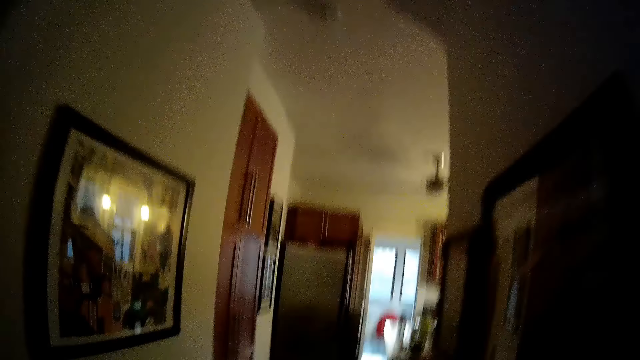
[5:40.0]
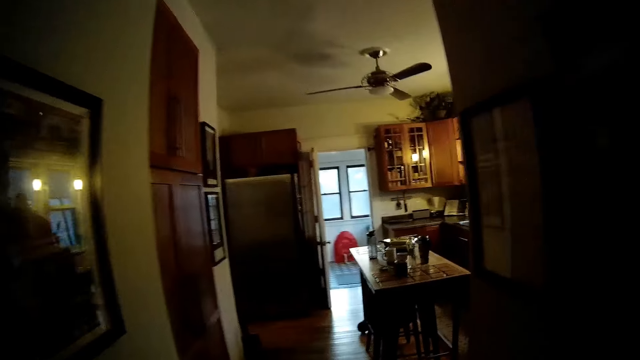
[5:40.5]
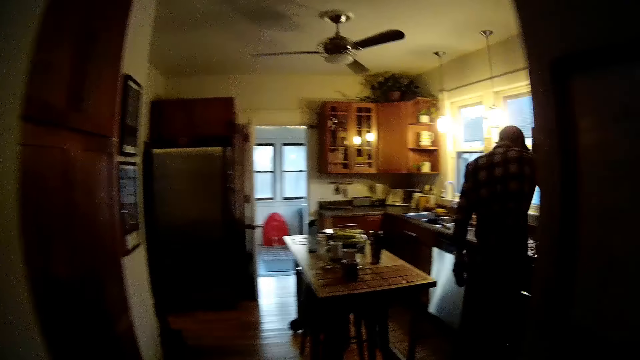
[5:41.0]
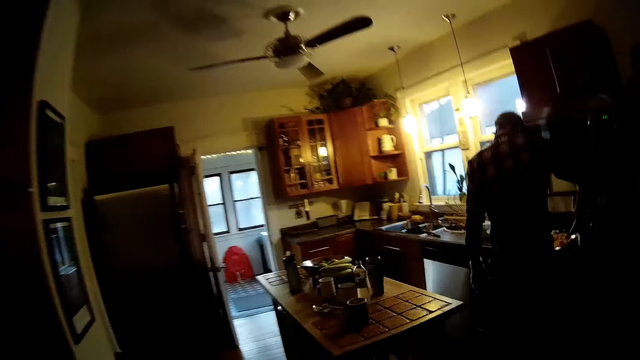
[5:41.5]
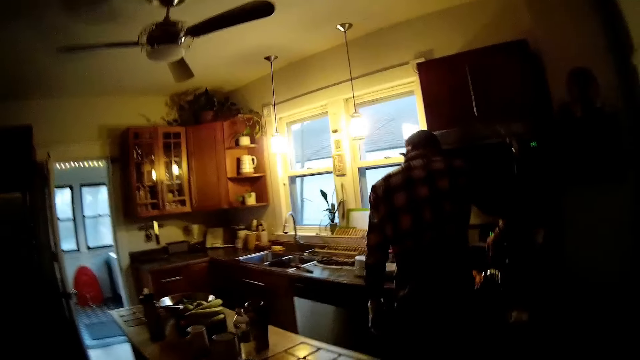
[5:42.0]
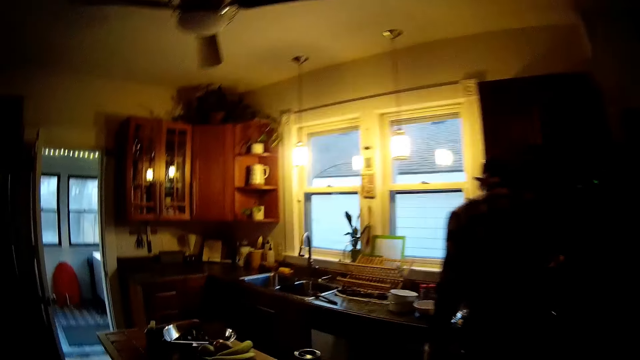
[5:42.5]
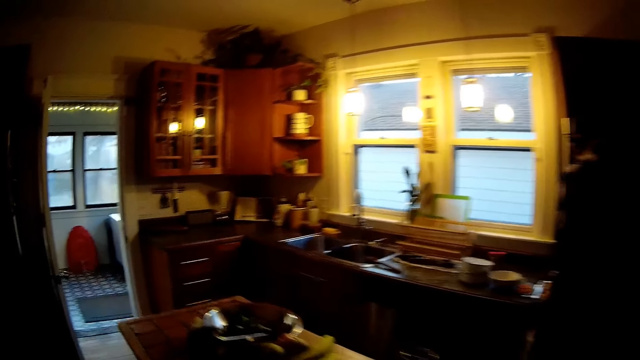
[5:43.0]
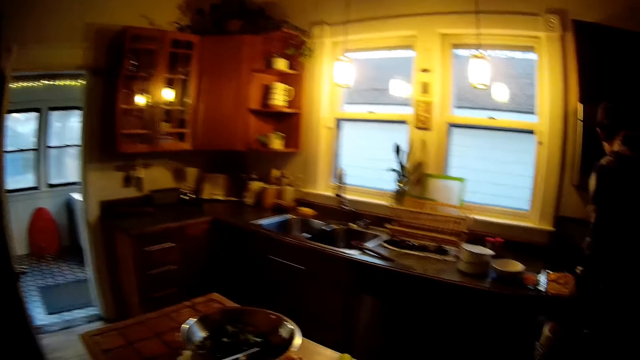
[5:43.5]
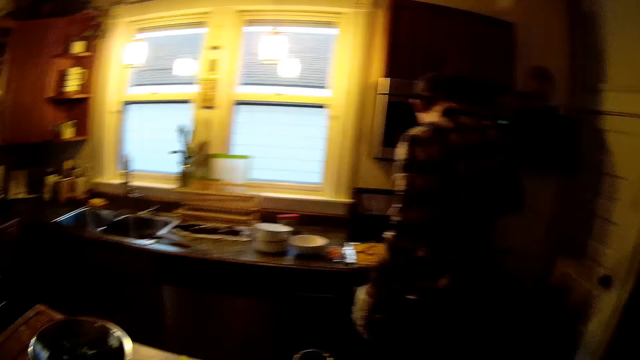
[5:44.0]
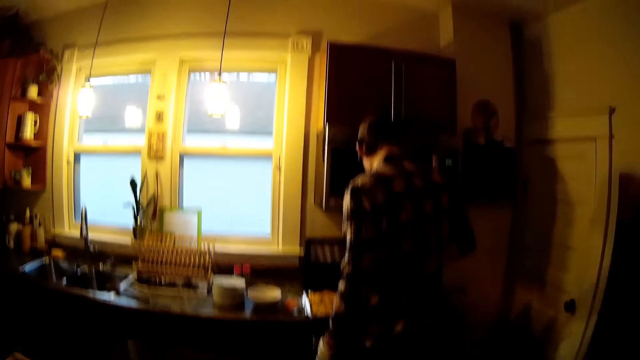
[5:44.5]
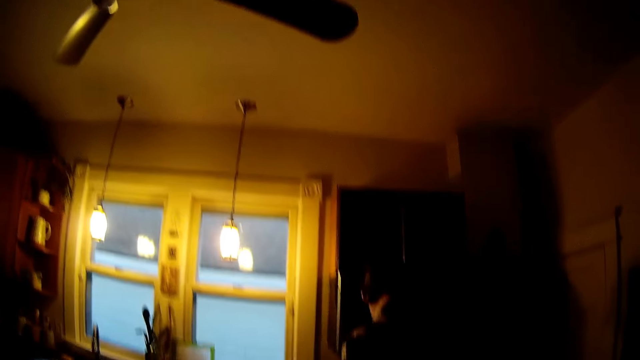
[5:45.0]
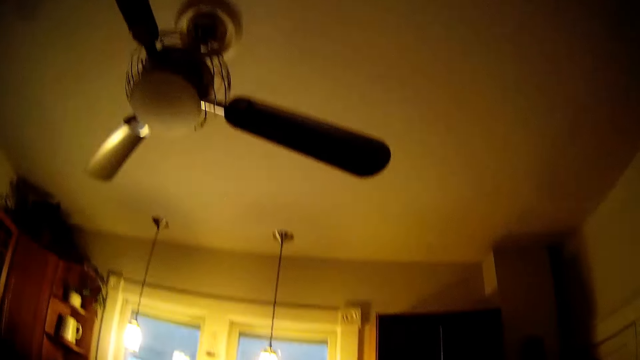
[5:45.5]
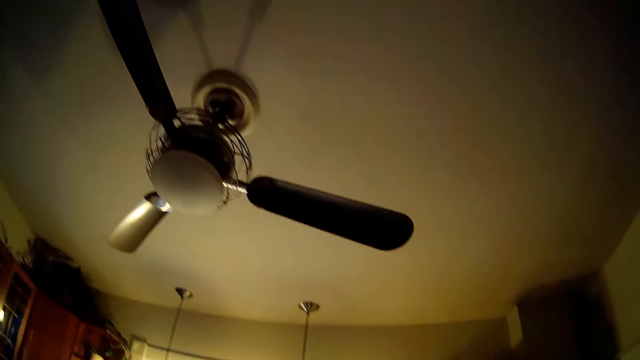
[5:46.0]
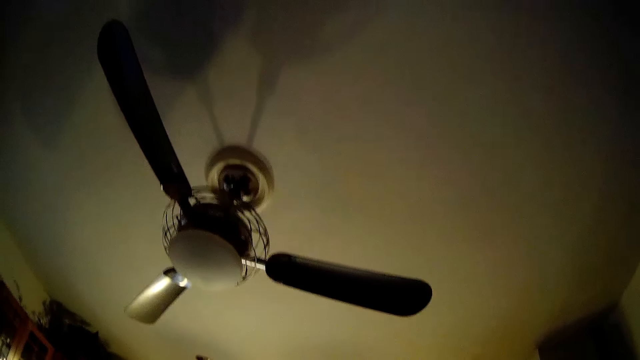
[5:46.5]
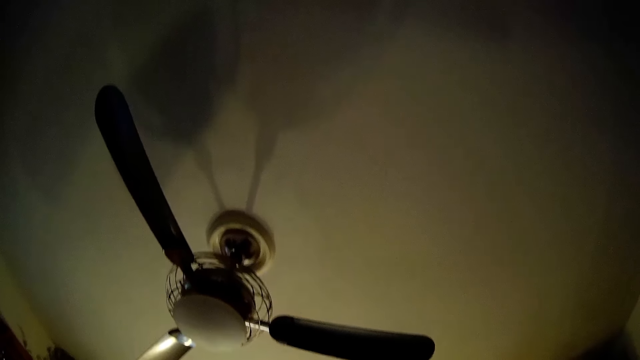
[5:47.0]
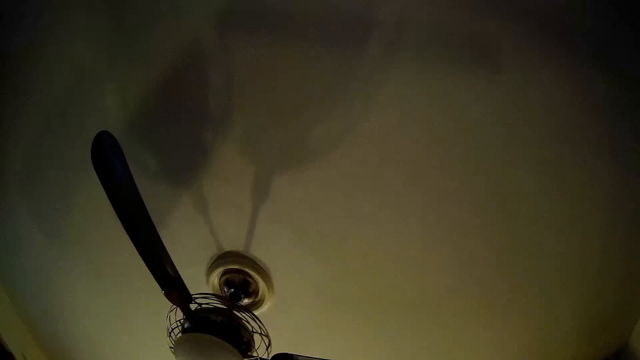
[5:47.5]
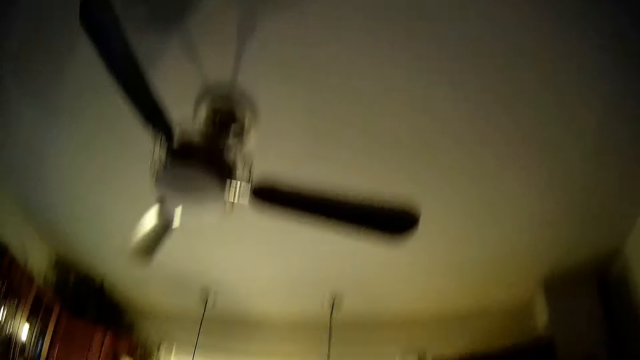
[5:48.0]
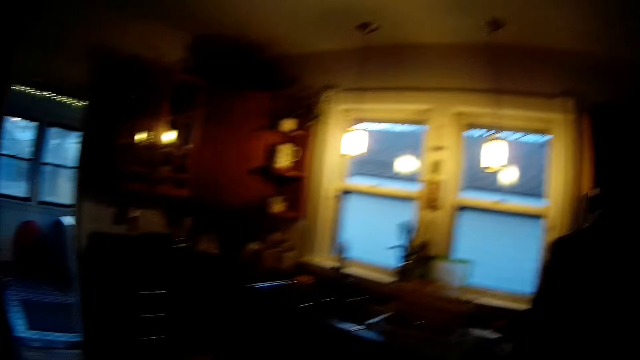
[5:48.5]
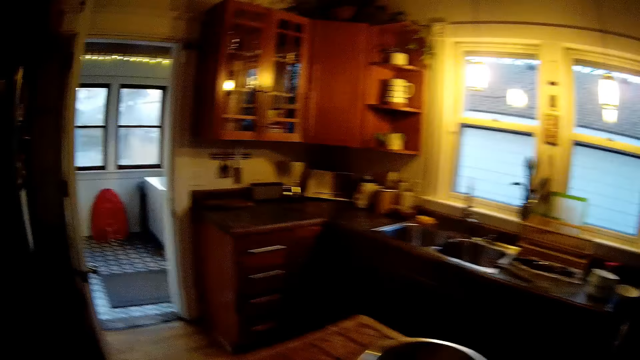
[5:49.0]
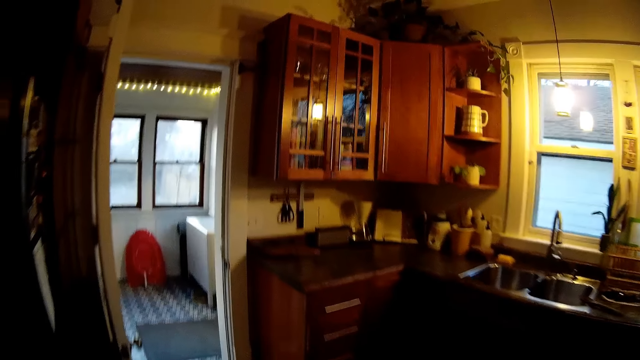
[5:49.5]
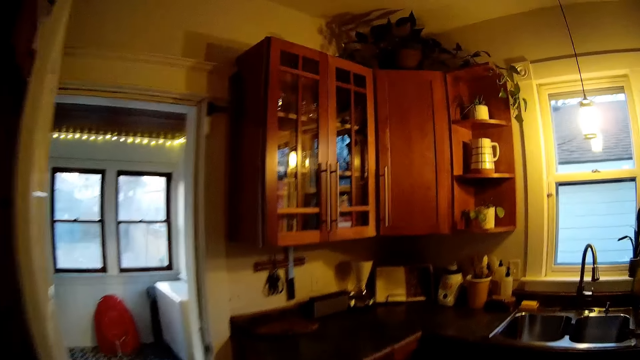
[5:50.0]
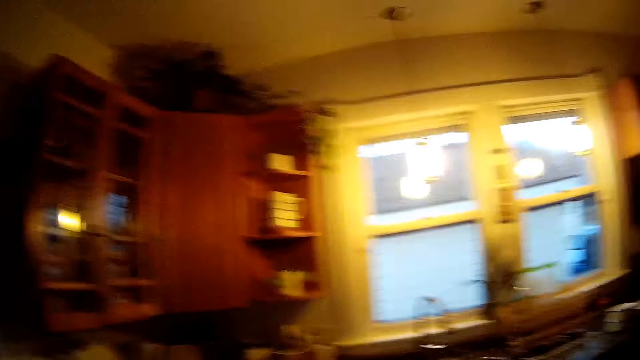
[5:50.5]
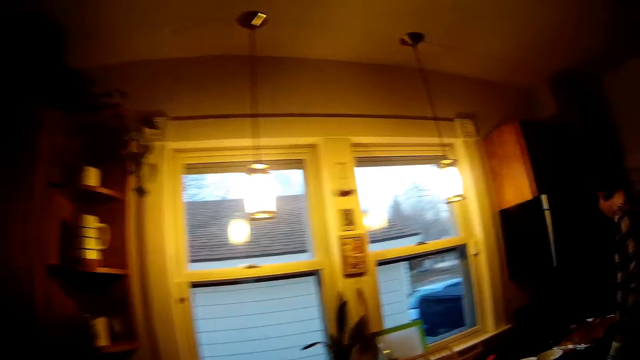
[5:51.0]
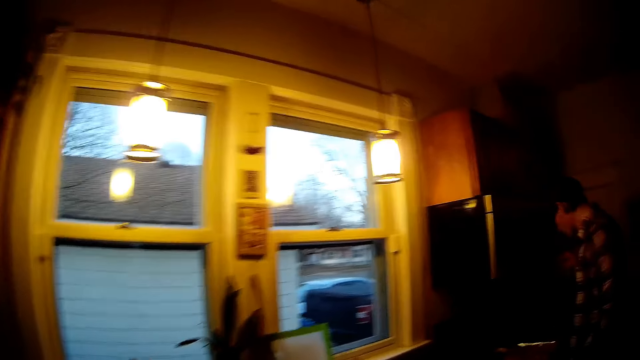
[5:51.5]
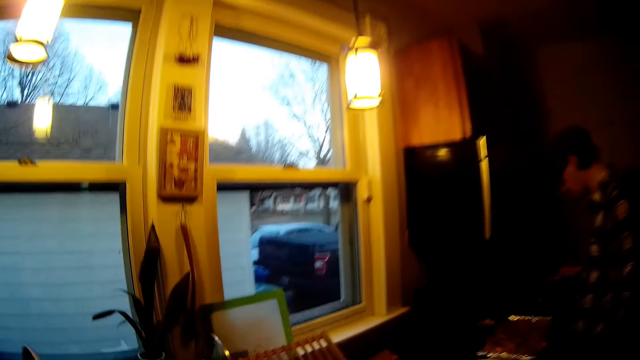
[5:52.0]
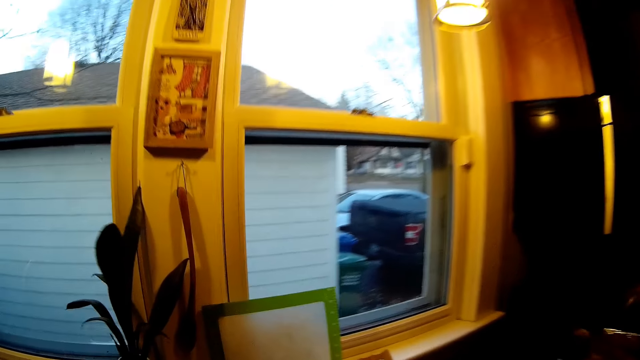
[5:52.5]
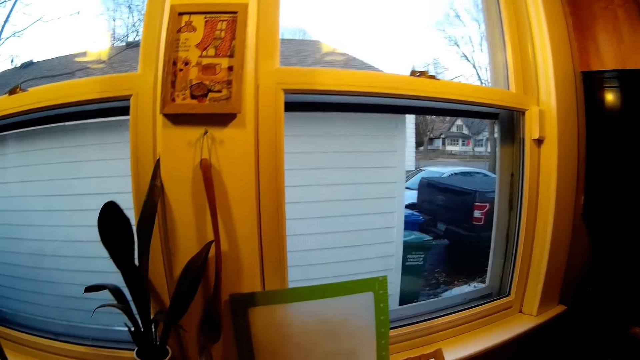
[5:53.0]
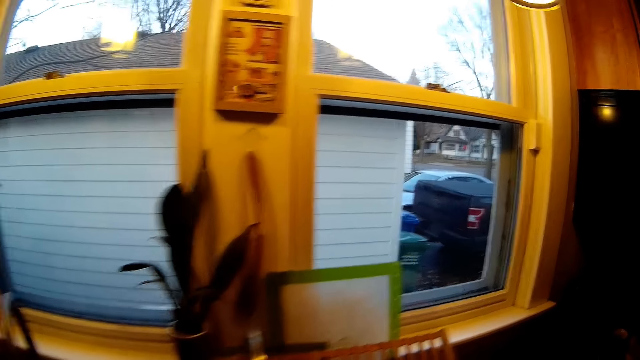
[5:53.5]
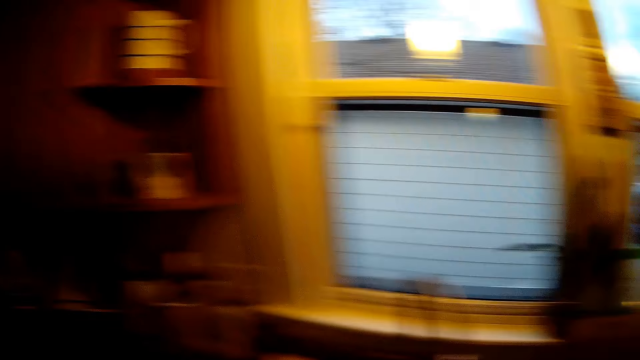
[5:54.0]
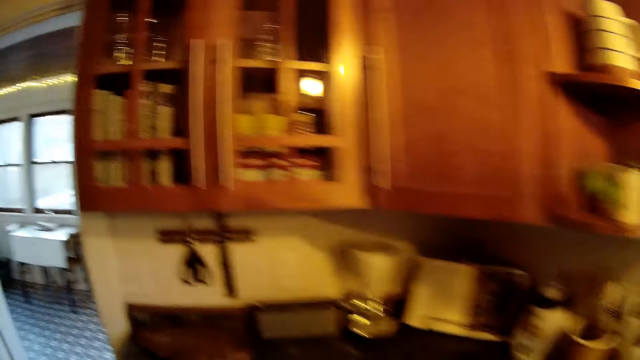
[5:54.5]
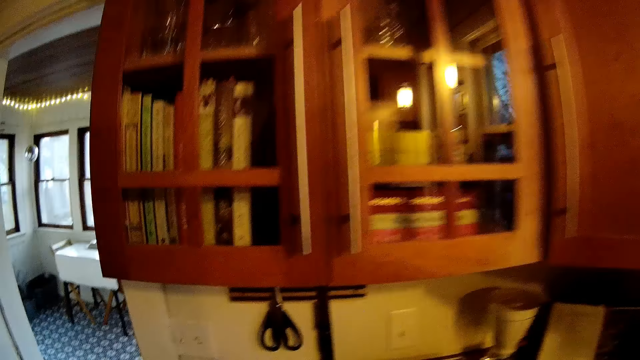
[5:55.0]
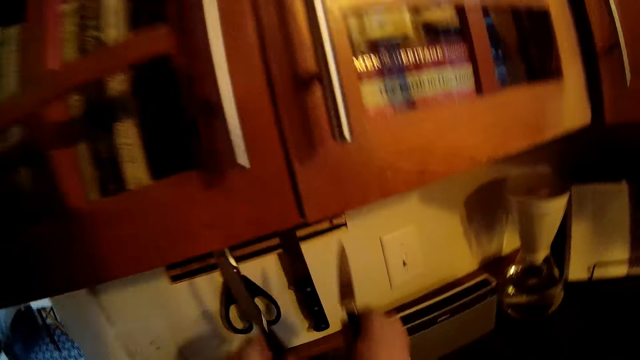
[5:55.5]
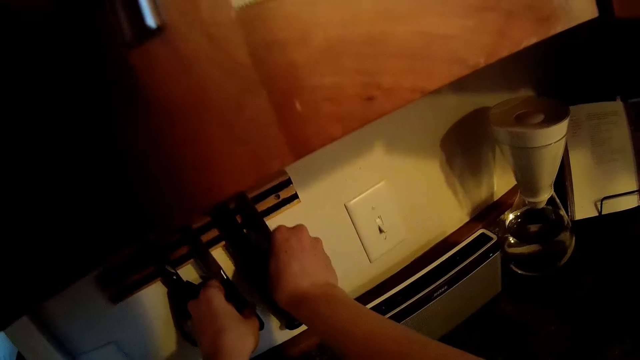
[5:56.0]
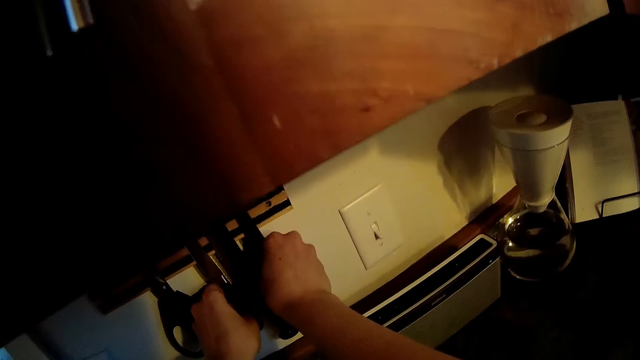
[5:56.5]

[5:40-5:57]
The camera wearer talks. She looks around. She walks. She hangs a knife in her right hand on a cutlery holder by the wall.

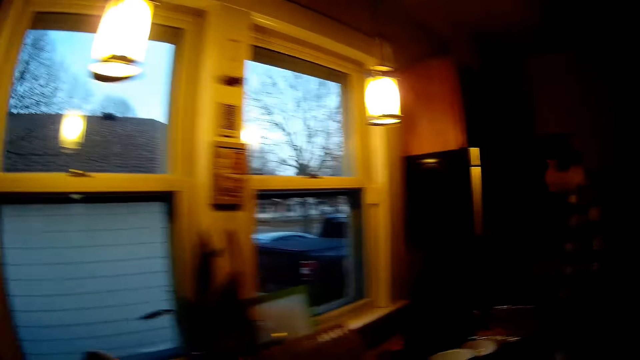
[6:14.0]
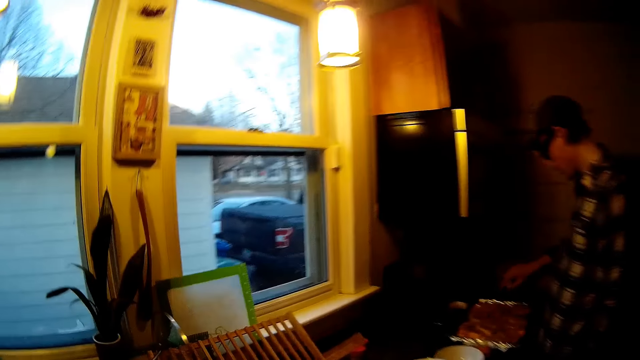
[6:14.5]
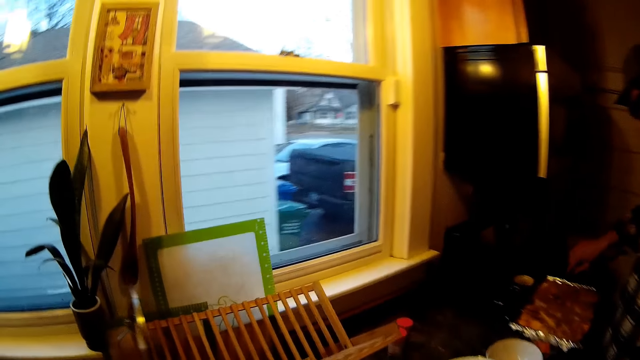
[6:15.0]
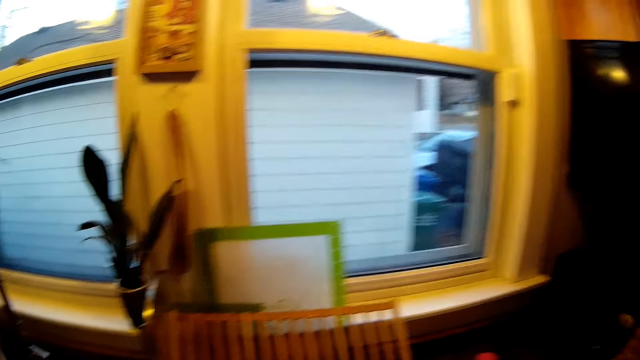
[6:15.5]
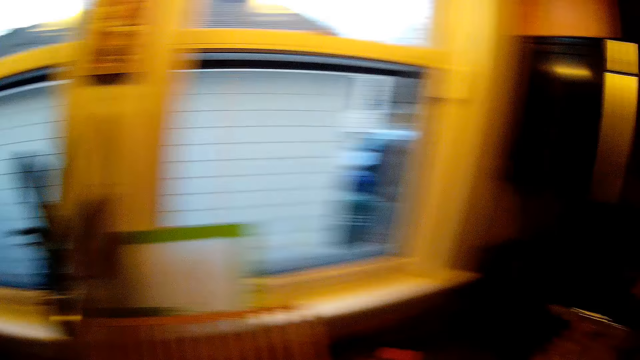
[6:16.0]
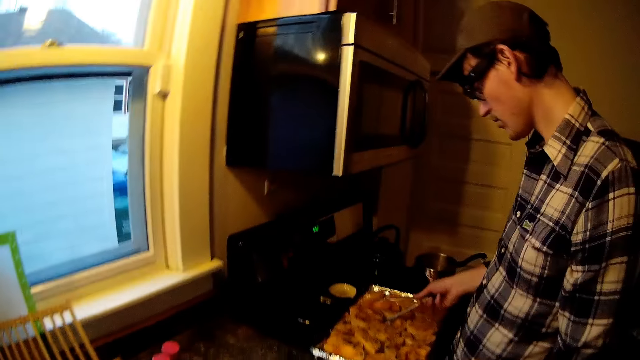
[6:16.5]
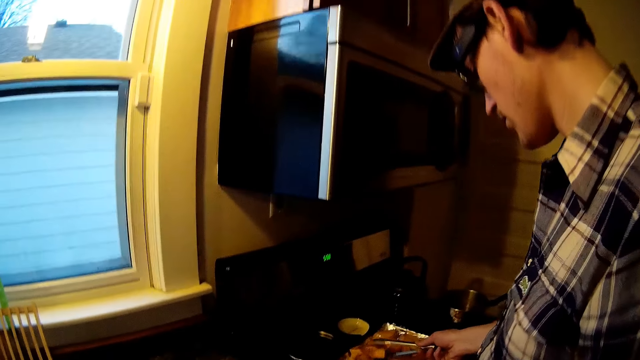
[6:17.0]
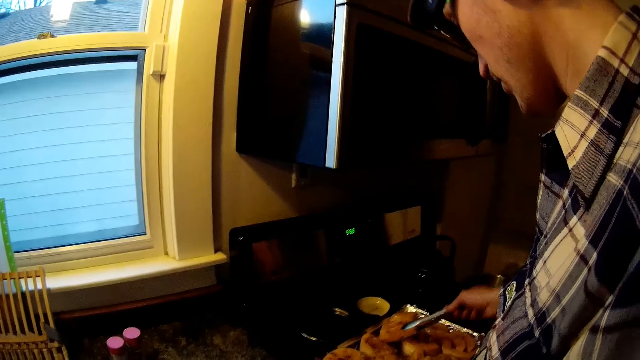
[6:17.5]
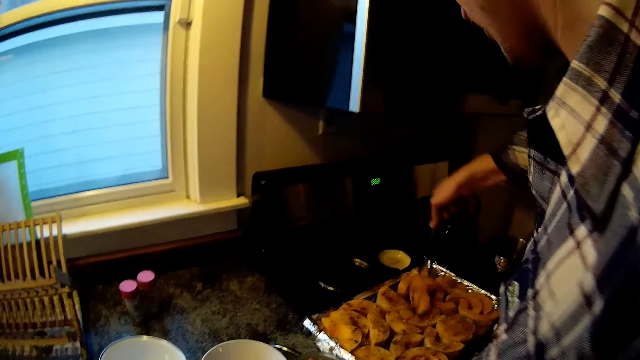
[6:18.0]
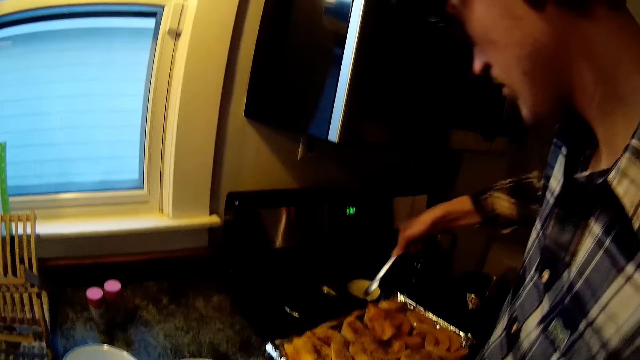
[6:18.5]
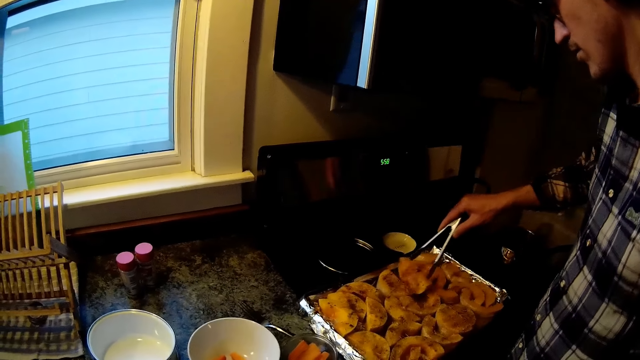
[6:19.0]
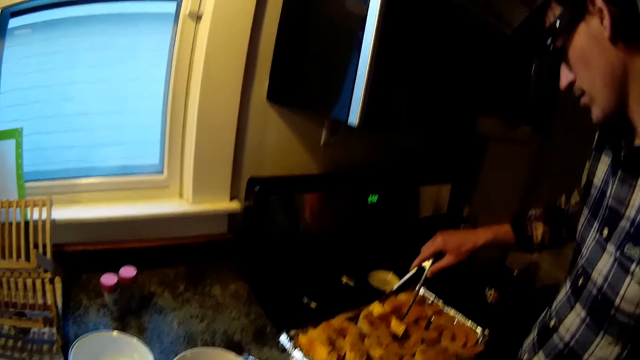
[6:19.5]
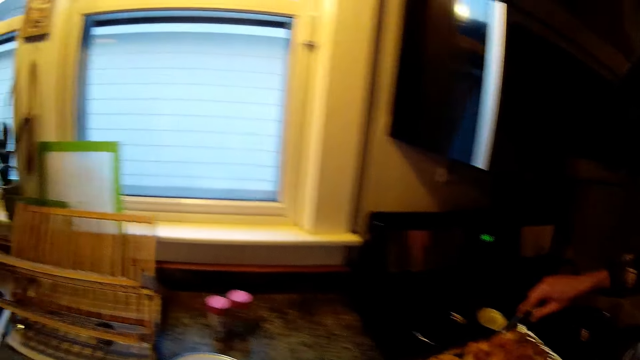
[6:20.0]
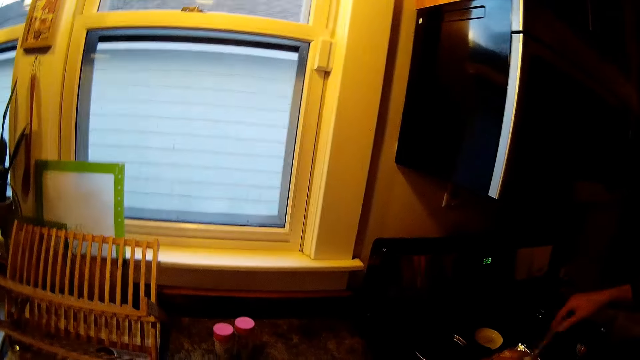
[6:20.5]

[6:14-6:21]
A man cooks on the cooker. The camera wearer walks. They look around.
